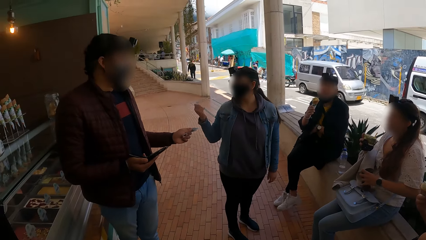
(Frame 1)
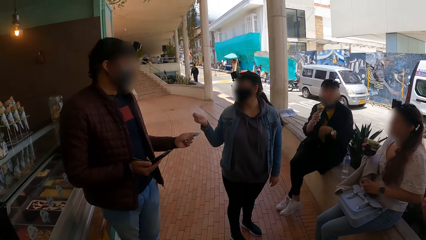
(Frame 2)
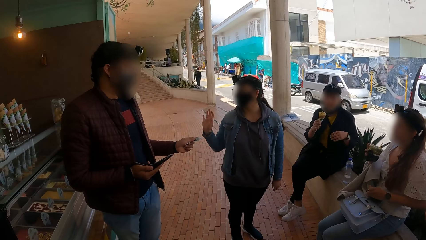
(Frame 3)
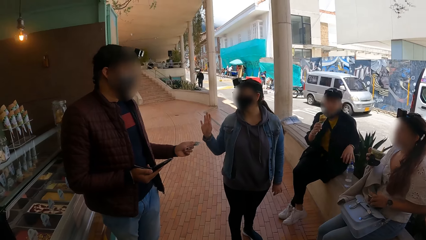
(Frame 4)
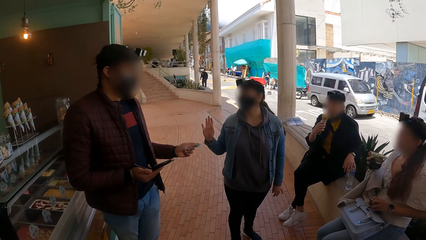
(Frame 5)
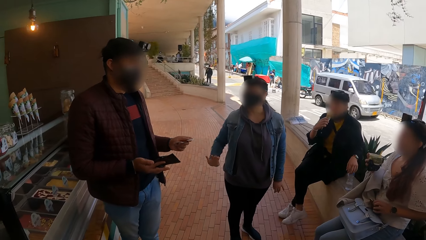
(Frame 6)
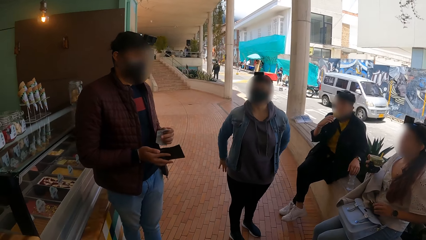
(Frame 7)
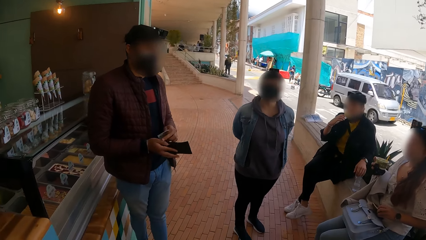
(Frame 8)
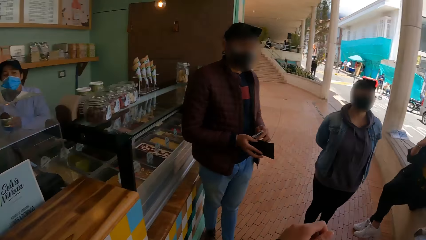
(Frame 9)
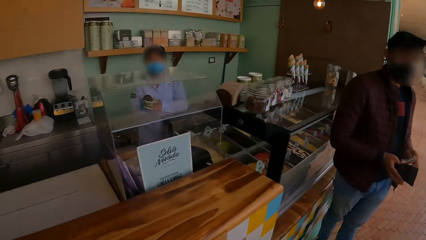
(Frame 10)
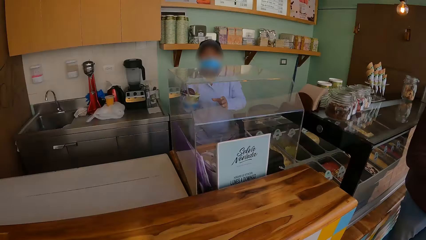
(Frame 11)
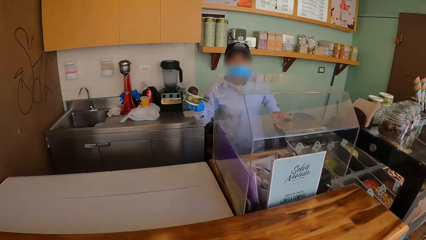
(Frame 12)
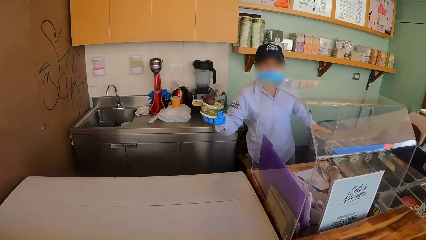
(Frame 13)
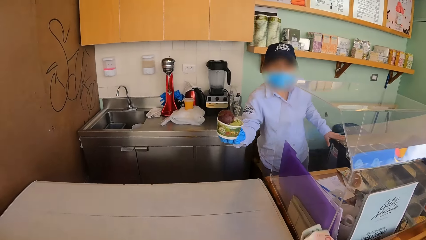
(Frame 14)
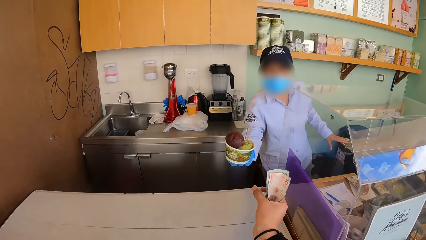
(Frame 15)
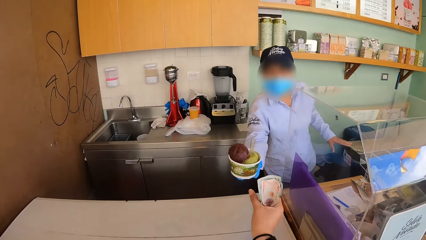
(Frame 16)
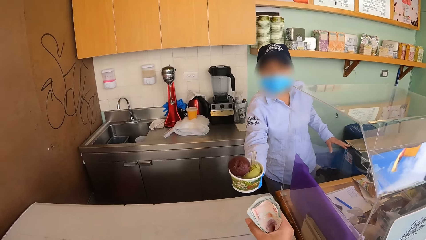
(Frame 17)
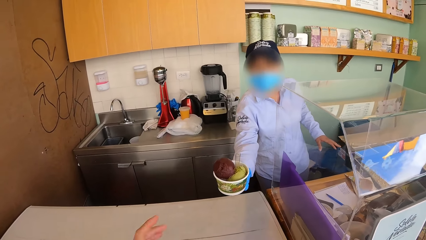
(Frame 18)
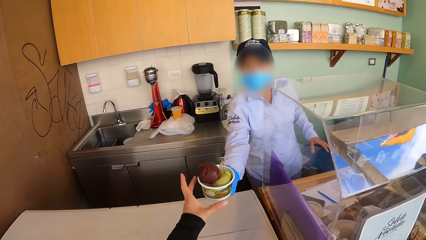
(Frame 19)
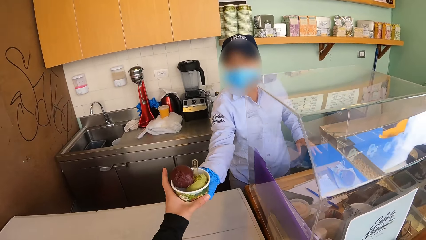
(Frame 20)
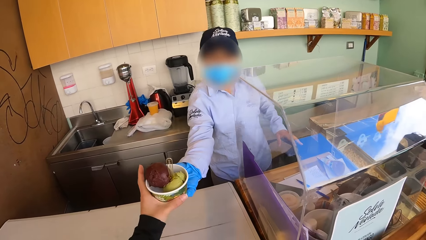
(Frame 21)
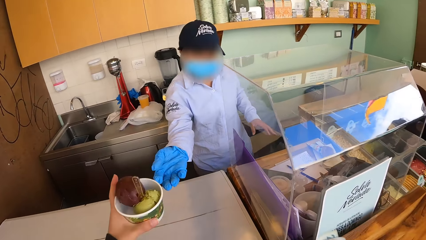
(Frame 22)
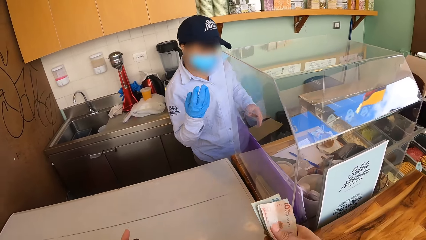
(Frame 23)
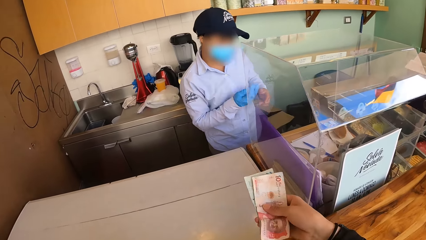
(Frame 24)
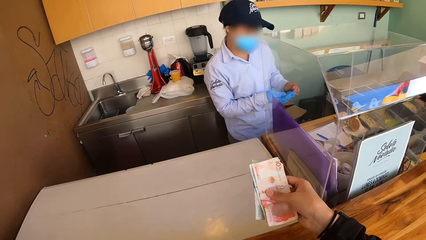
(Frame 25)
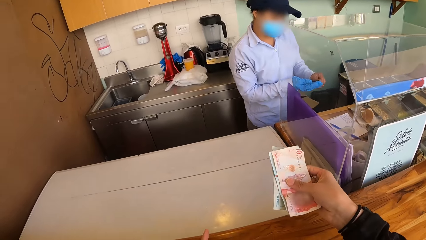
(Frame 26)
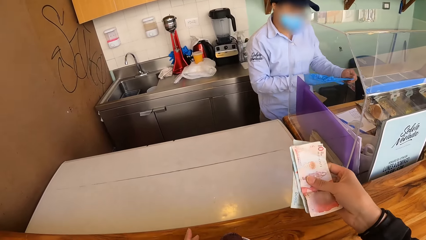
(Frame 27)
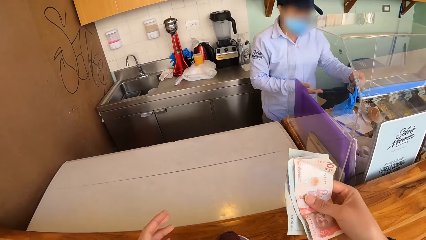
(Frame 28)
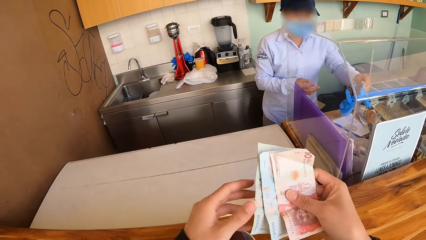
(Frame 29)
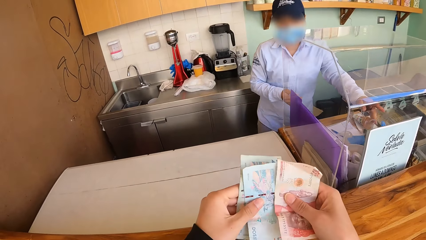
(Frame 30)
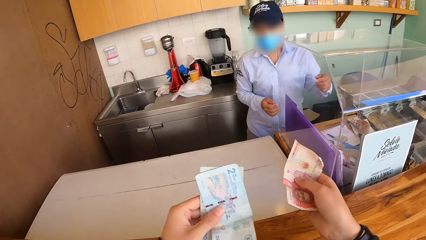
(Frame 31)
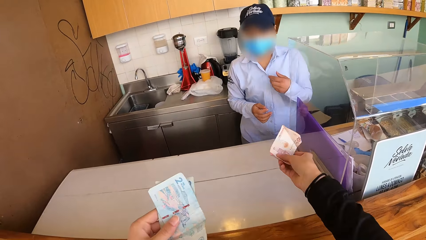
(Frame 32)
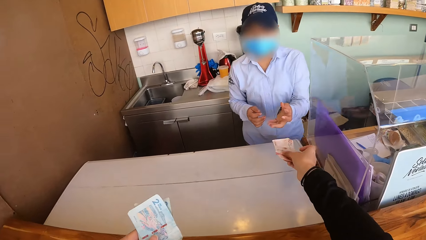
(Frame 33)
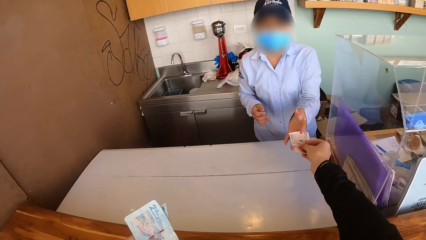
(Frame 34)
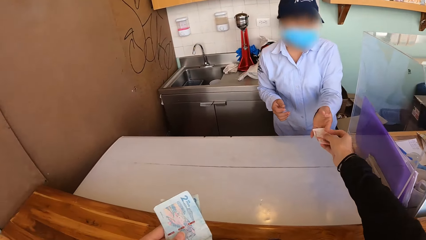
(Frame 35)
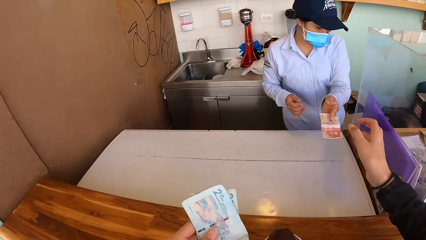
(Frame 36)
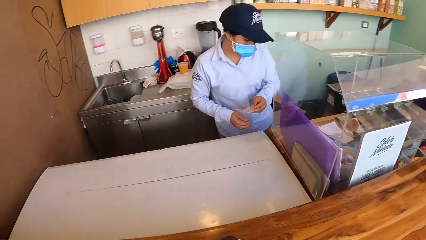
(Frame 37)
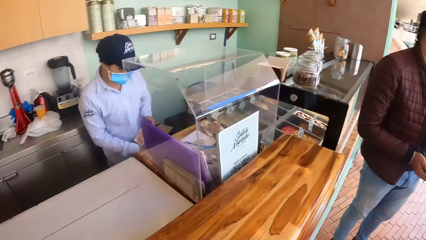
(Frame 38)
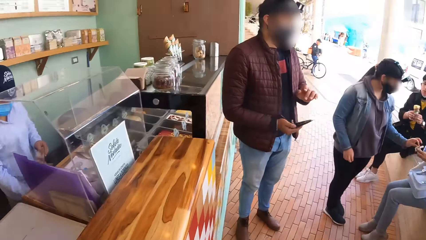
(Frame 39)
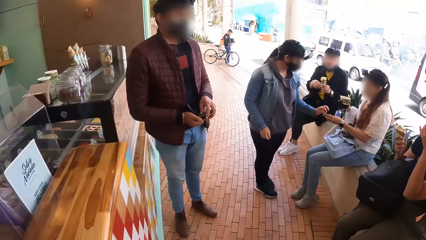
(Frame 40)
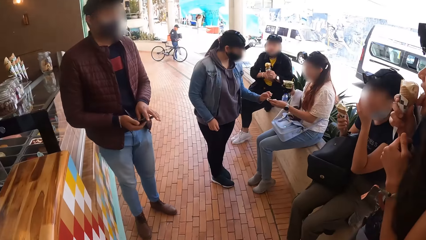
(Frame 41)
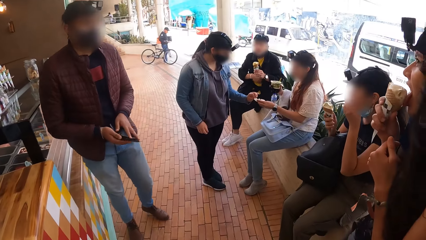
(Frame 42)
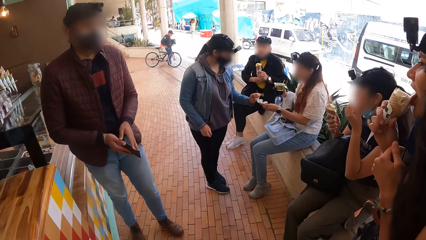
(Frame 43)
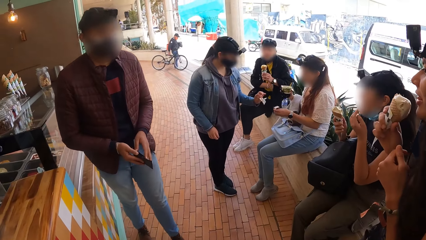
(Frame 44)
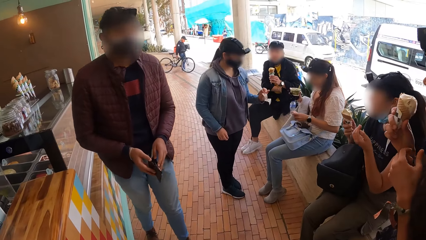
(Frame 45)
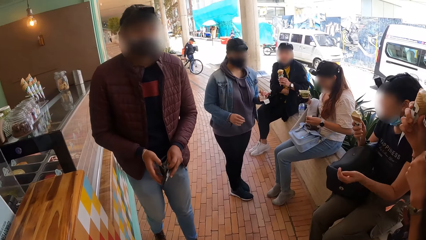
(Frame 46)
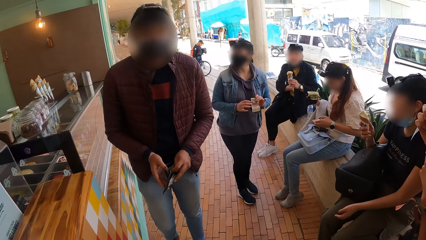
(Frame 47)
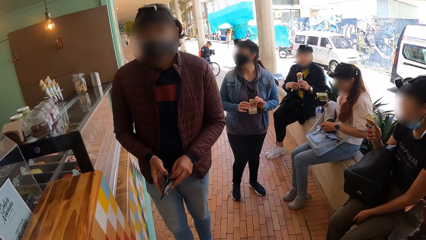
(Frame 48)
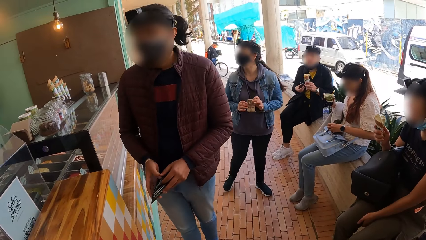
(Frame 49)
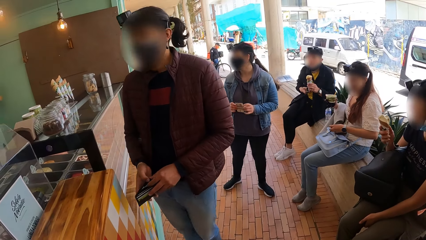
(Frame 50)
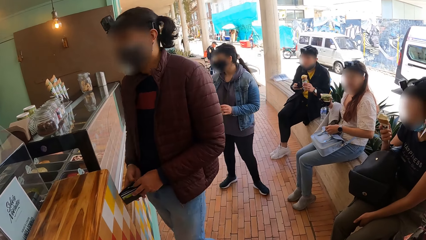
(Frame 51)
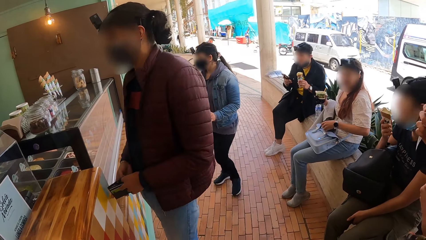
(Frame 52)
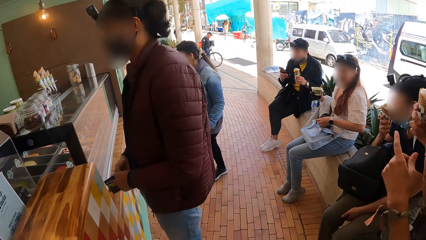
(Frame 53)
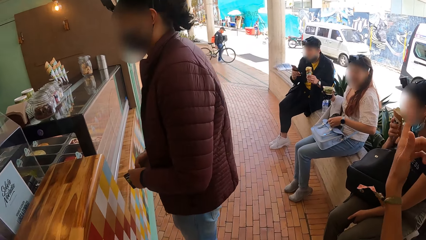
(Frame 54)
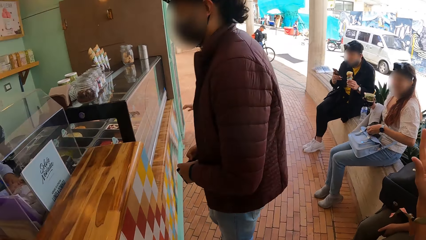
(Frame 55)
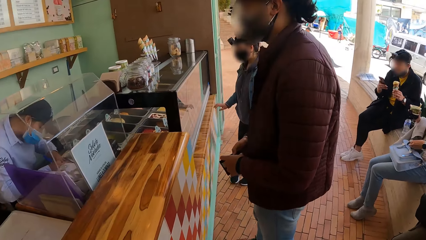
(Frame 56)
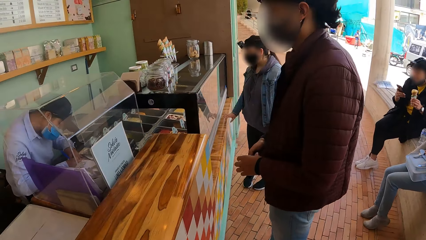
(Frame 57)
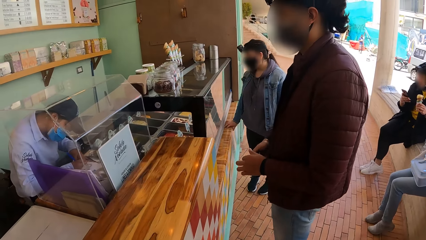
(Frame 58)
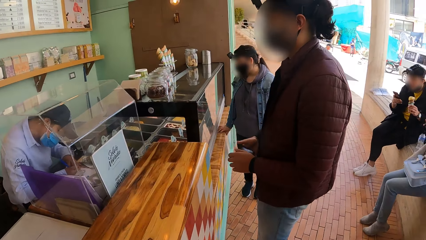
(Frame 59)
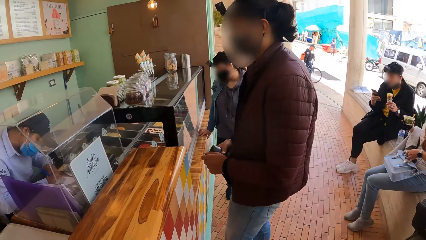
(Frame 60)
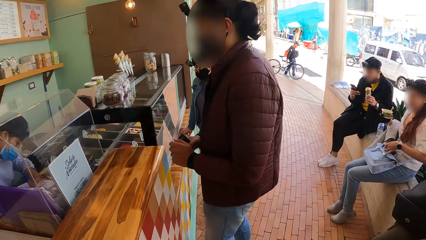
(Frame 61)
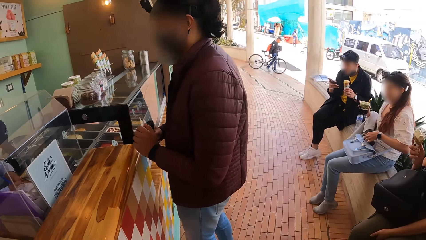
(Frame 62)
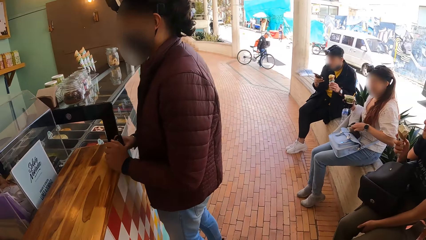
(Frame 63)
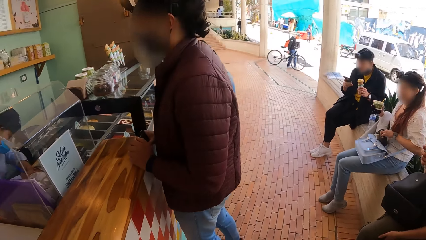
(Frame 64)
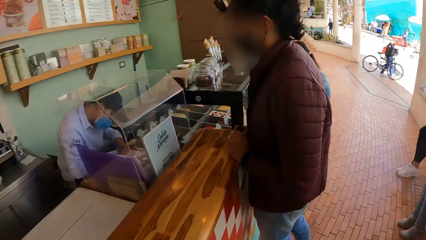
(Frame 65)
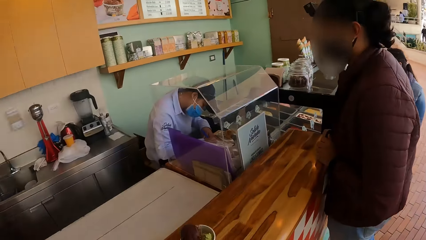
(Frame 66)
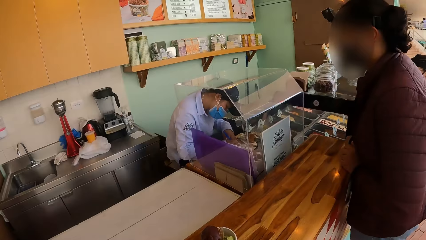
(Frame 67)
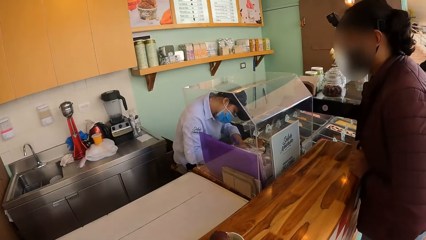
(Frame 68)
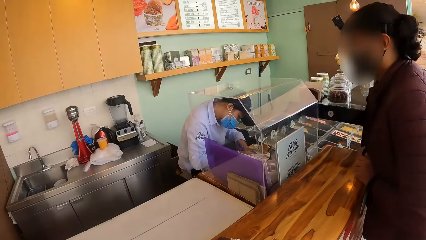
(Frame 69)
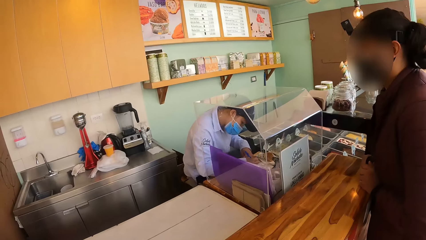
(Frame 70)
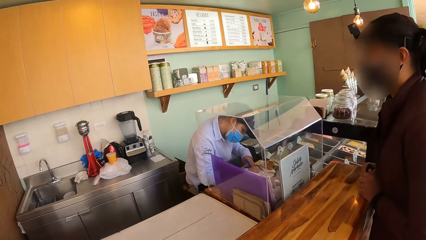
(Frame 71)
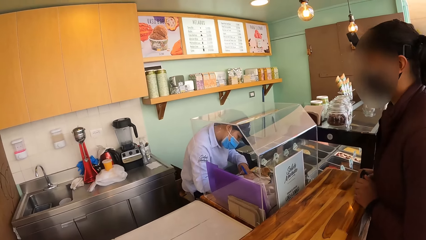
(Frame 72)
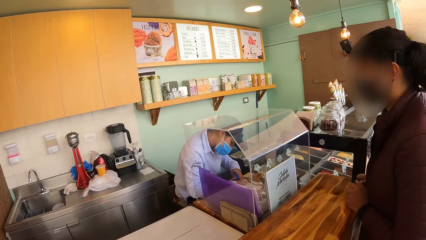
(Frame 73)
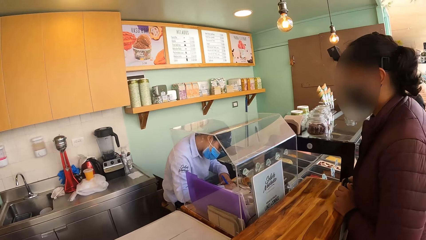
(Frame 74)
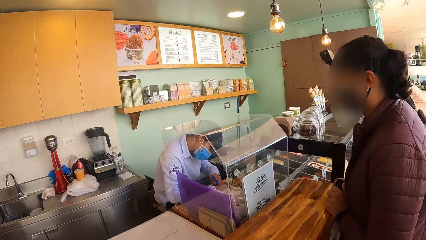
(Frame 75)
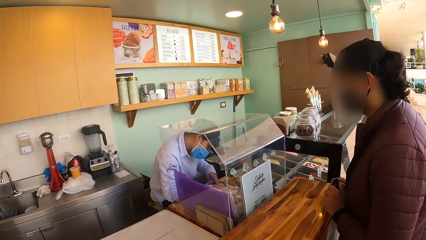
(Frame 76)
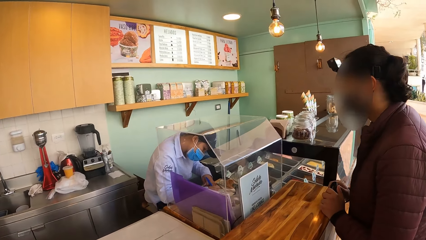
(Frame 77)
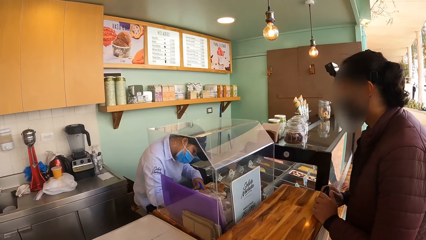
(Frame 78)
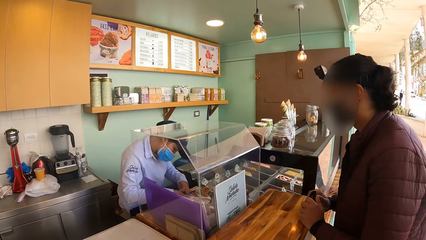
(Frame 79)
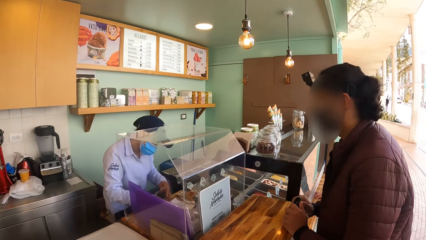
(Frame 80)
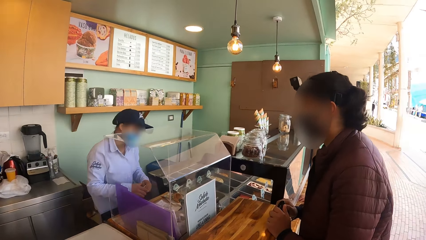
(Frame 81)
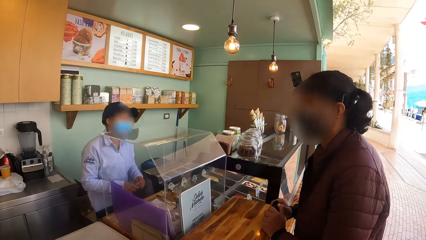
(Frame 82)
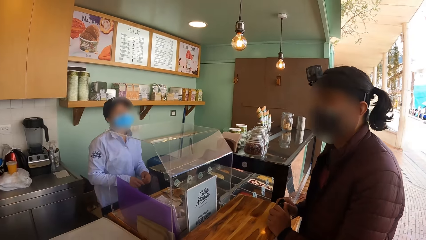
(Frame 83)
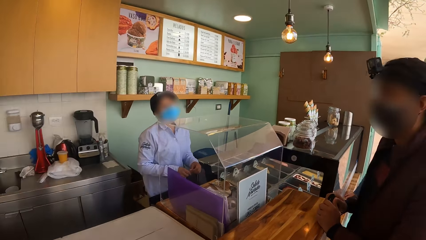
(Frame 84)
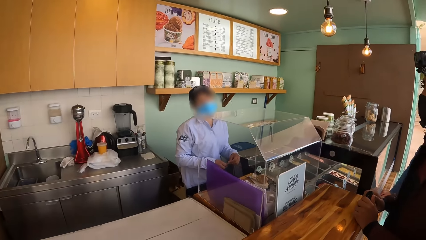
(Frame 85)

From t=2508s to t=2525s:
A person picks a water bottle. The camera wearer looks at a cashier. They hold money with the right hand. They pick ice cream with the left hand from the cashier. They hold the money with the right hand. They hold the money with both hands. They give the money to the cashier. They look around. They walk. Another person stands on the counter.
